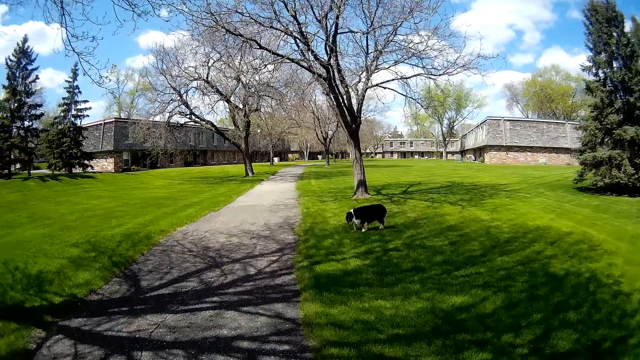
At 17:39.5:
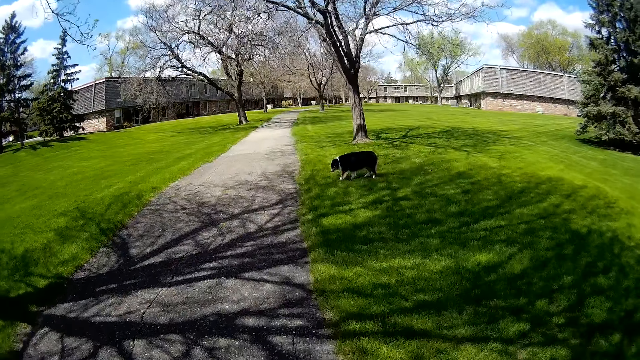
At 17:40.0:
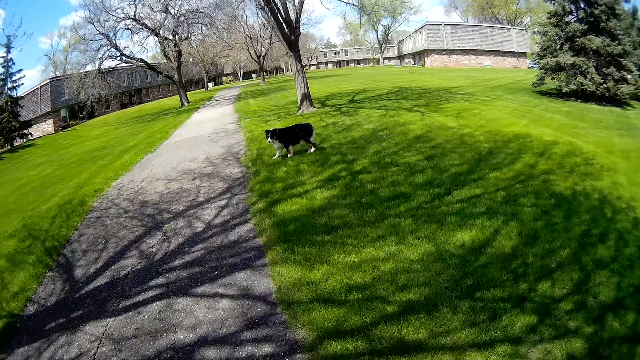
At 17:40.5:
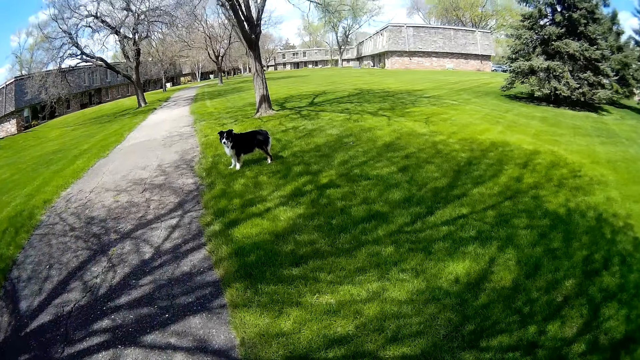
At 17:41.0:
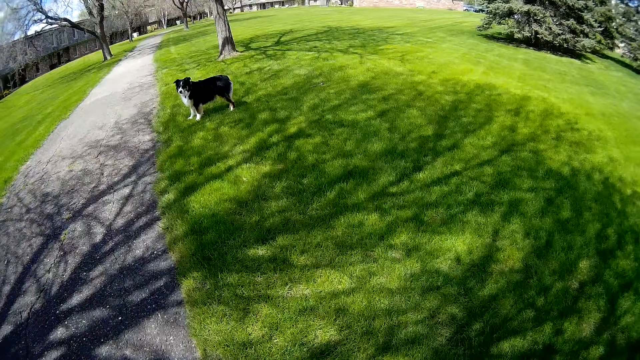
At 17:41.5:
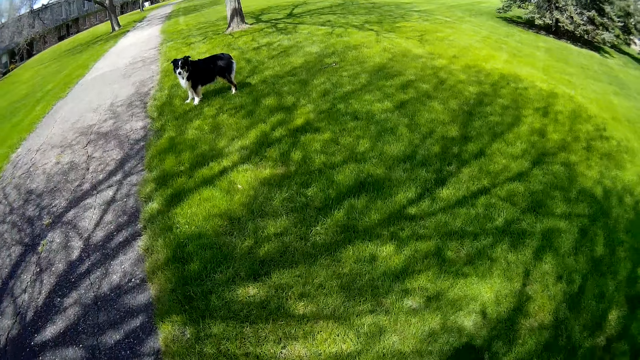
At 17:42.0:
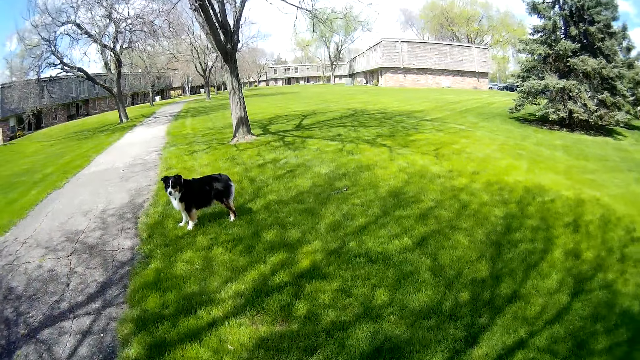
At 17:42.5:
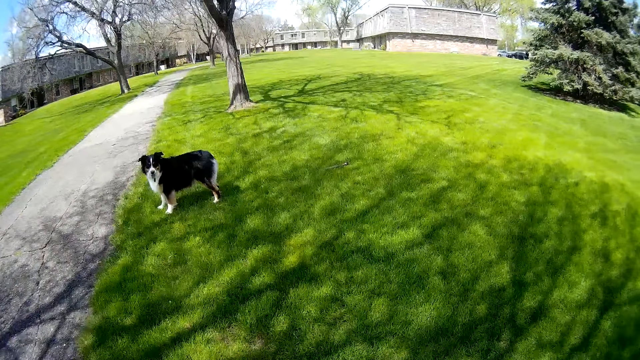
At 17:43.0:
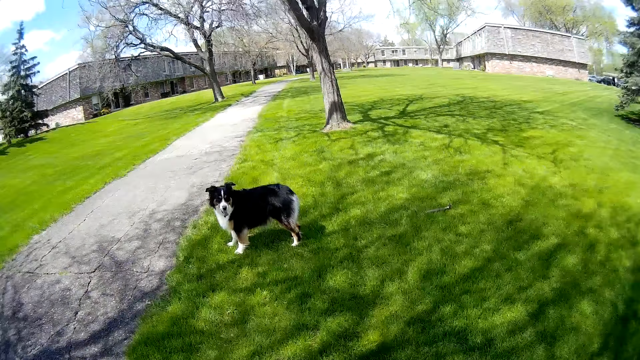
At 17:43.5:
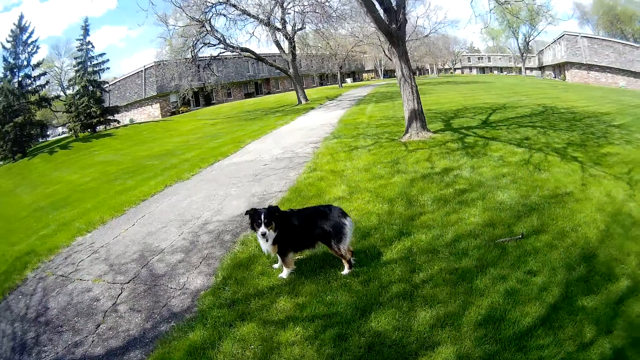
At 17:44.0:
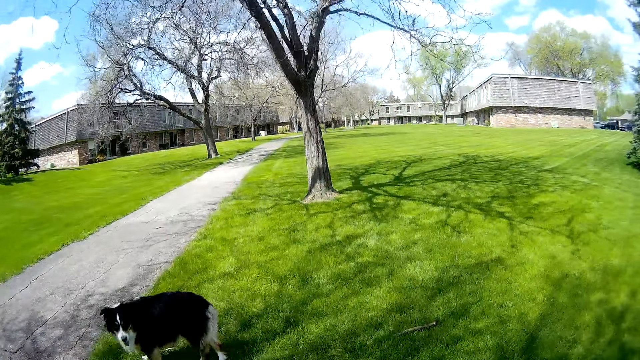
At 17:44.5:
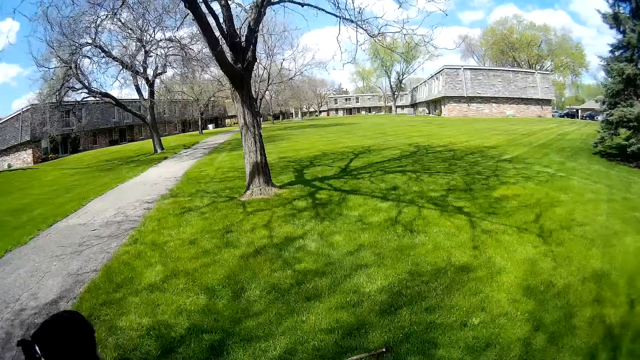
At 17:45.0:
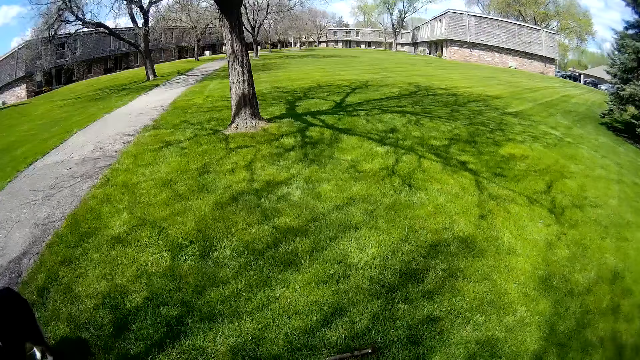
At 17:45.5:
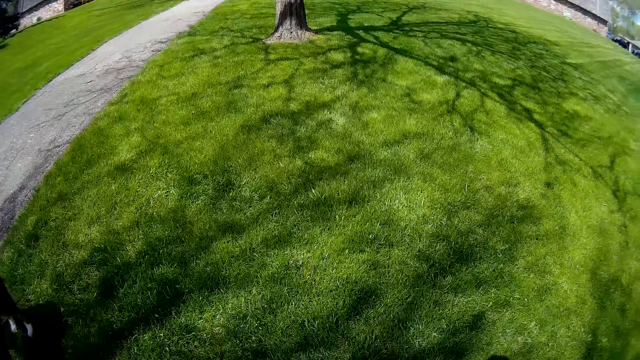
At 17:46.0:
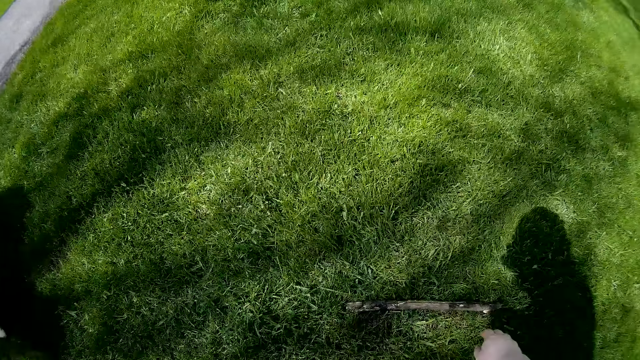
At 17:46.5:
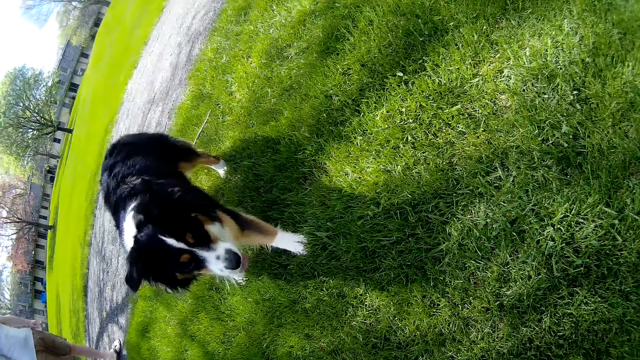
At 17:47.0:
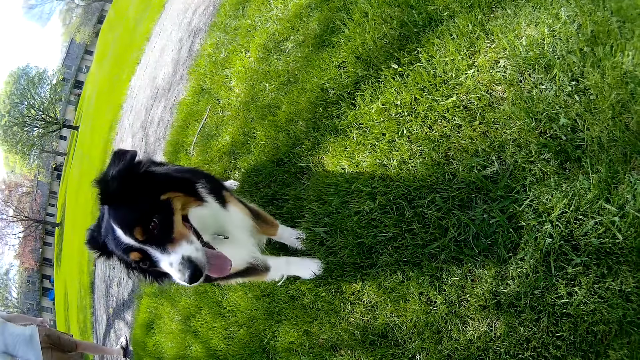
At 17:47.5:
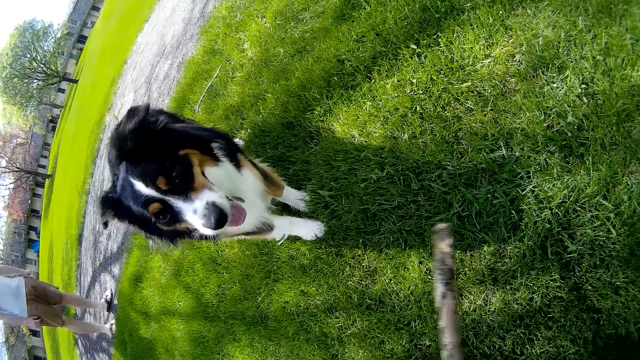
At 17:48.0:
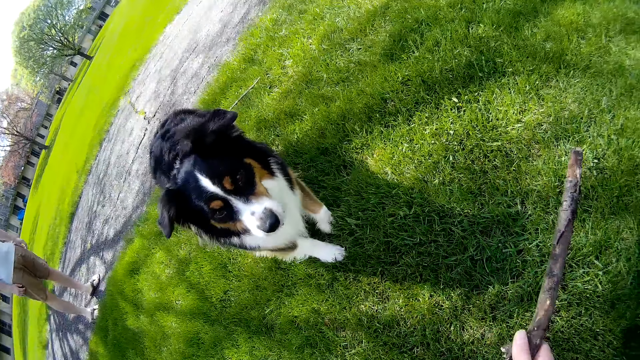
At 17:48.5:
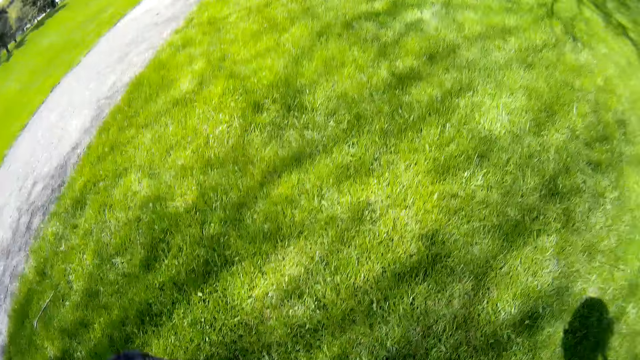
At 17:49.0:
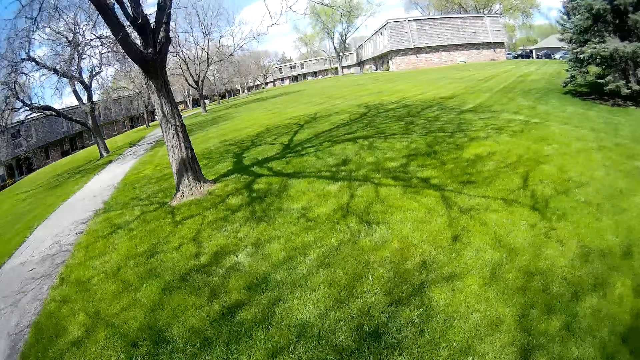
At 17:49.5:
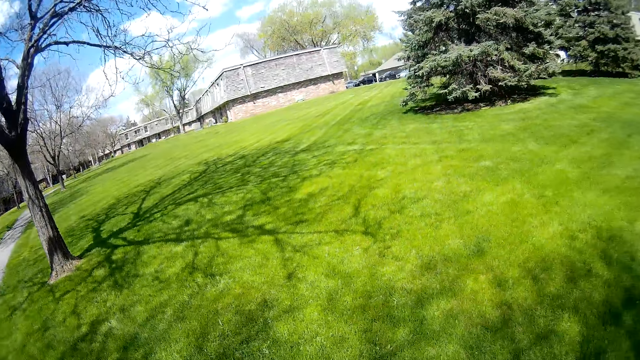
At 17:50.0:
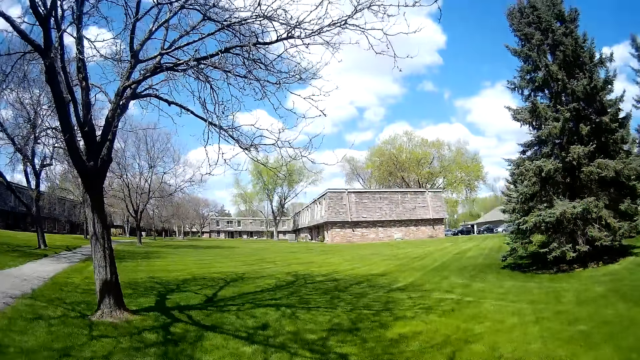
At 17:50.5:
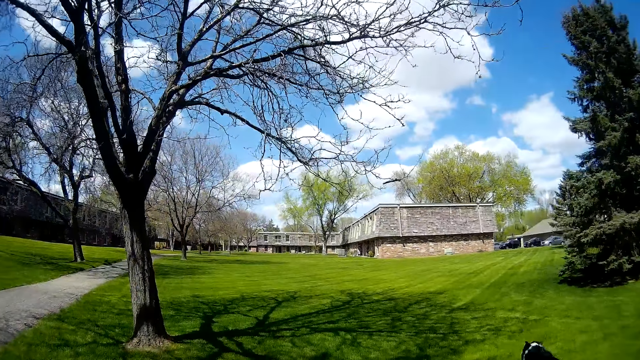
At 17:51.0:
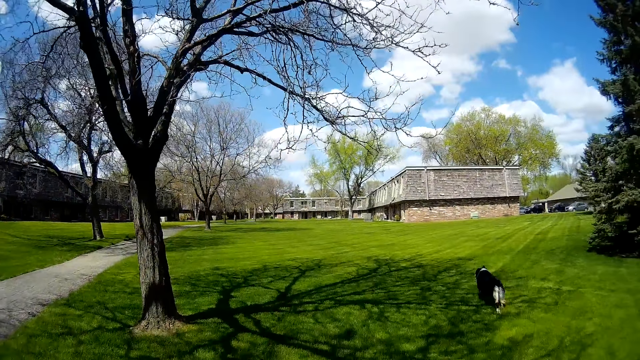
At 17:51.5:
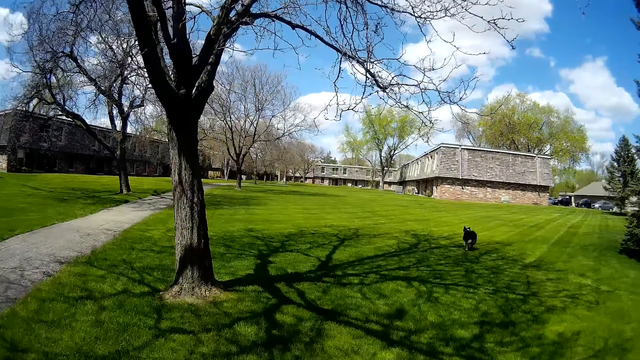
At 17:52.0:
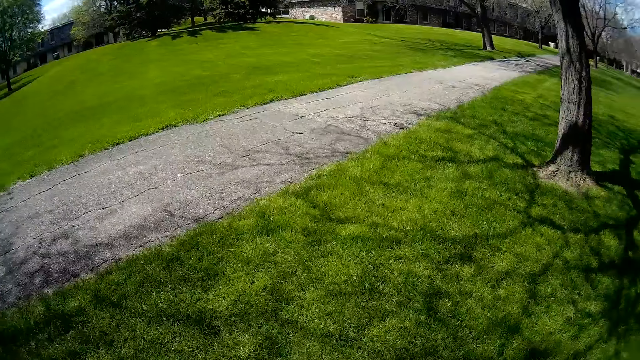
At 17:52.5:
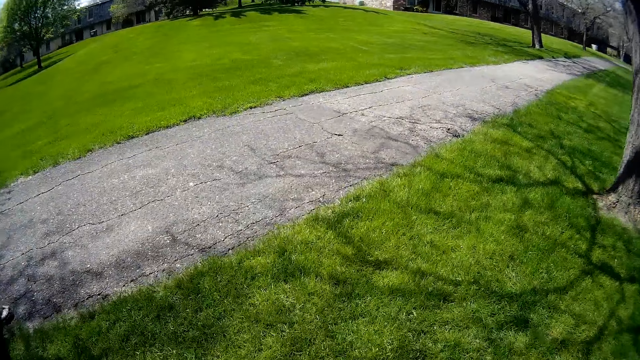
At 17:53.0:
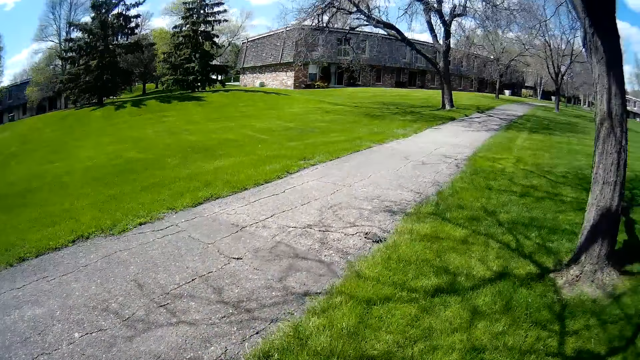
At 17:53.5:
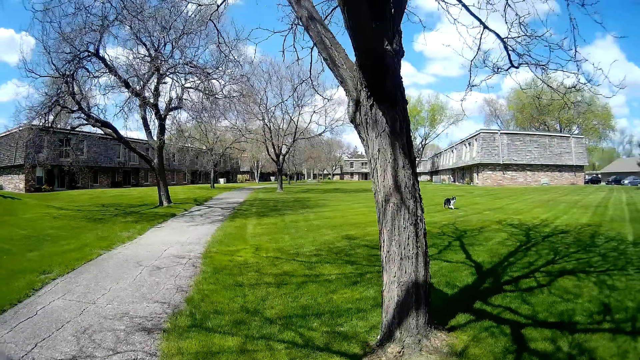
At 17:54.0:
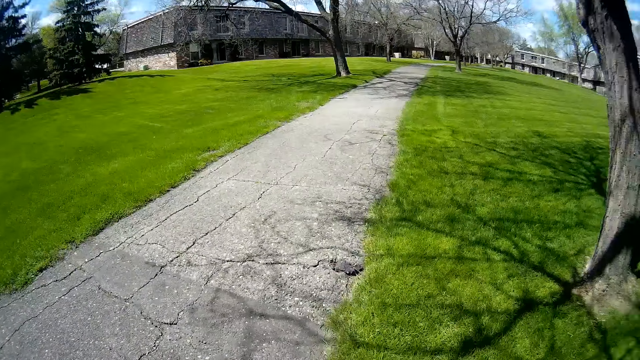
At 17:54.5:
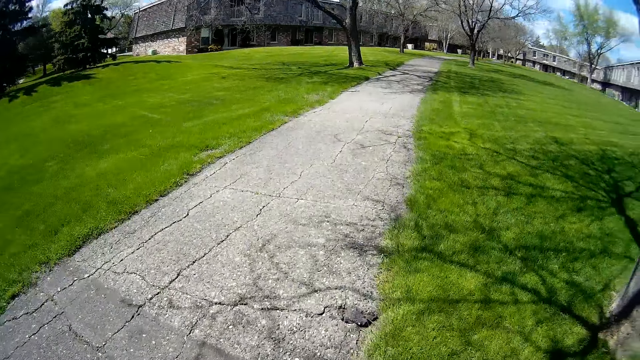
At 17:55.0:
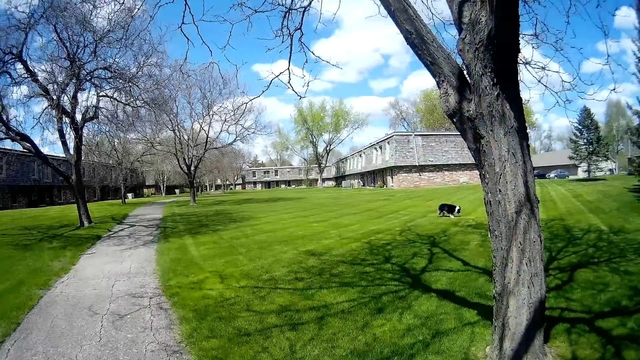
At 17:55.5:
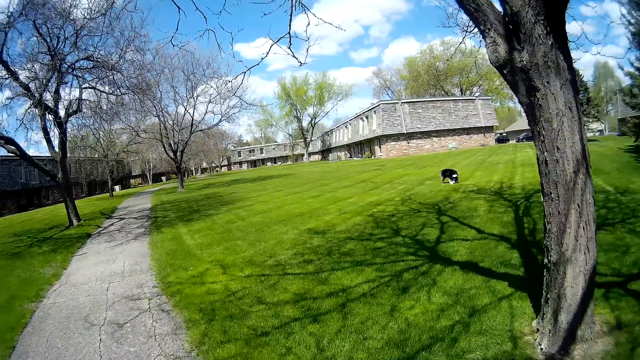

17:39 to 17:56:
The camera wearer picks up the stick from the lawn with her right hand. She throws the stick on the lawn with her right hand. The dog runs towards the stick on the lawn. The camera wearer converses with the man.

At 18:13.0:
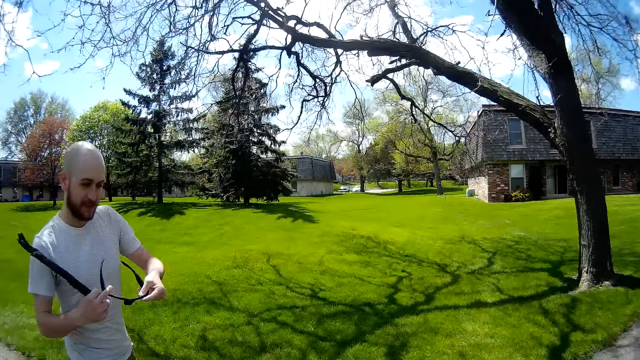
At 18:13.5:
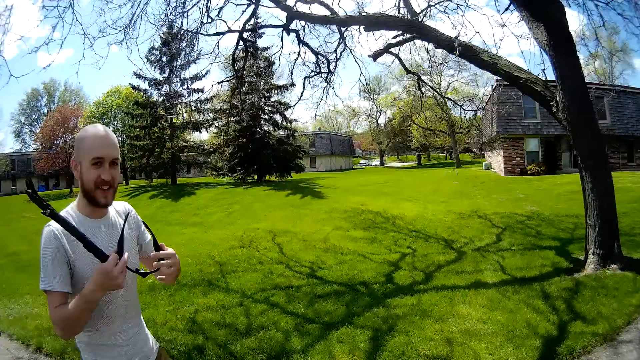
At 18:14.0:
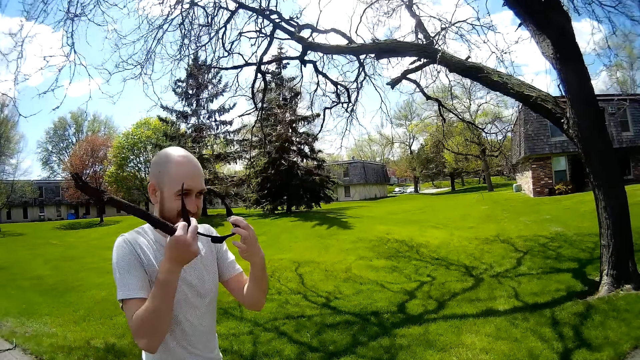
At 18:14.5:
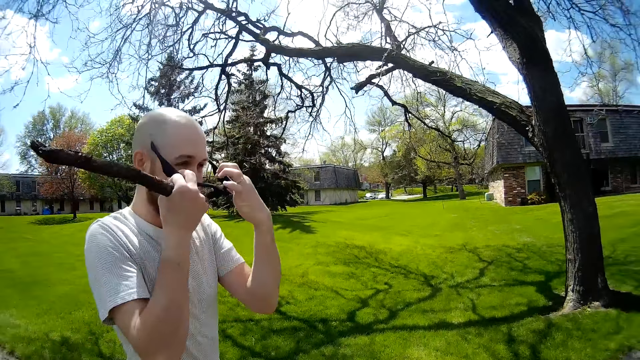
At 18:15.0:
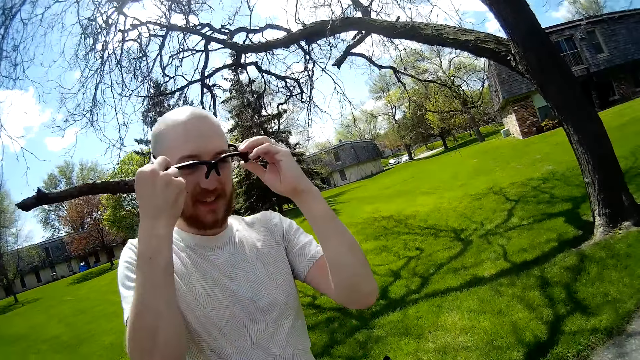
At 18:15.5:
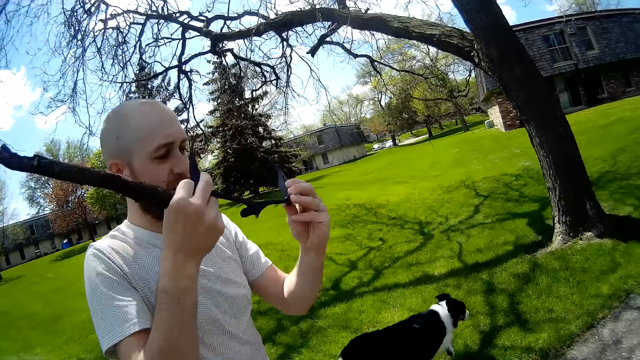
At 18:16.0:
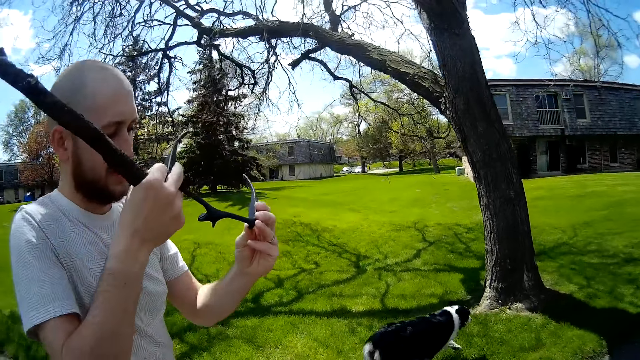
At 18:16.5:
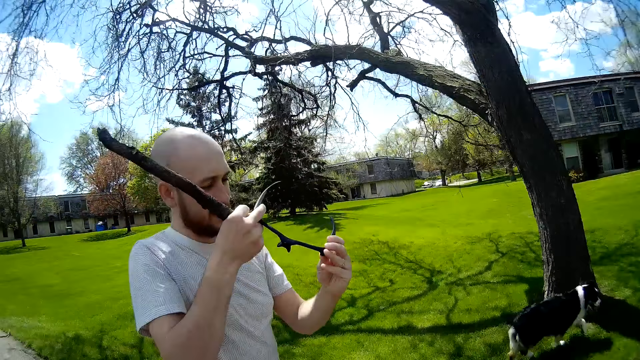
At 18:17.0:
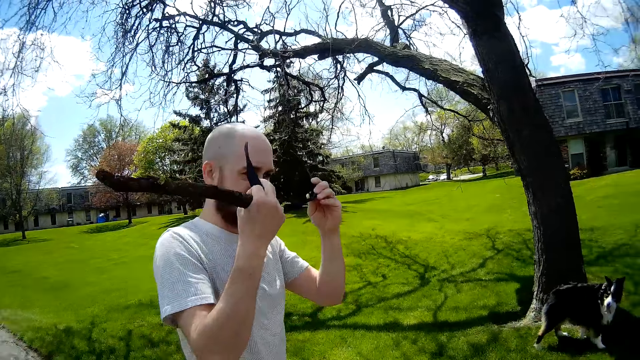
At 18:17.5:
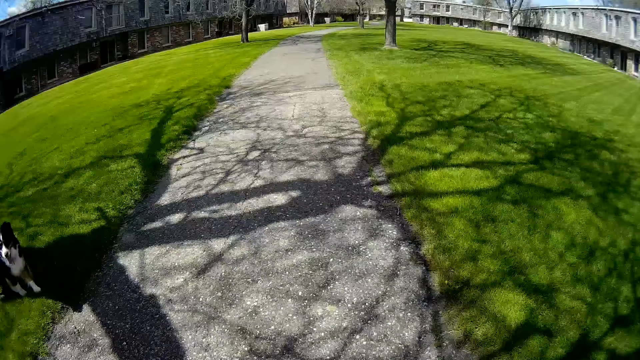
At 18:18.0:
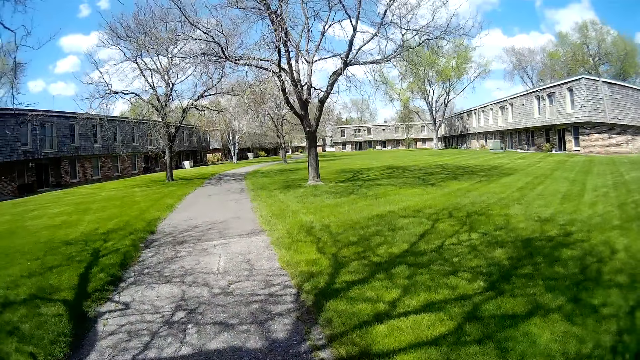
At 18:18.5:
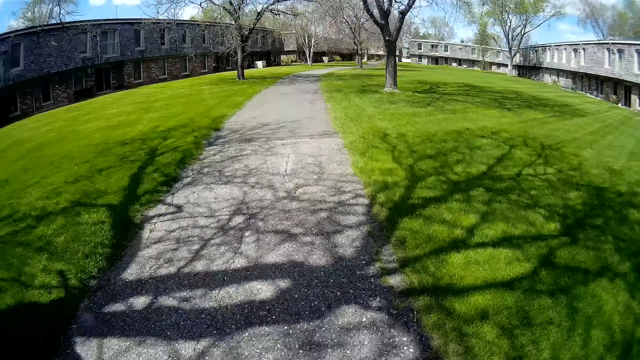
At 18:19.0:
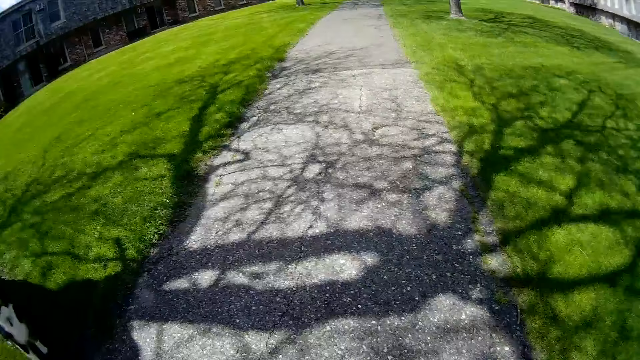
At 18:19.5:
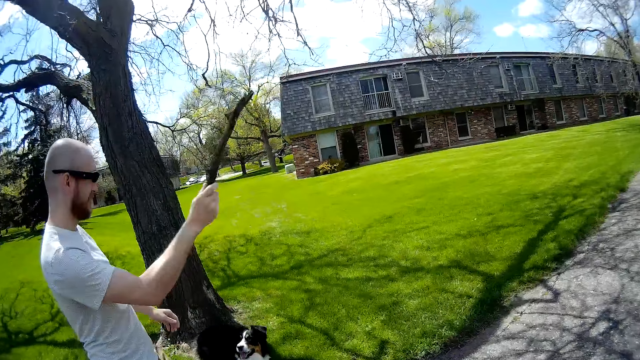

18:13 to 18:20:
The man wears the glasses on his face with both hands. Another man removes the pair of camera glasses with both hands. The other man wears the pair of camera glasses with both hands.
